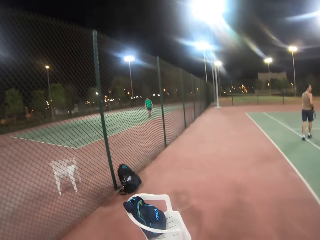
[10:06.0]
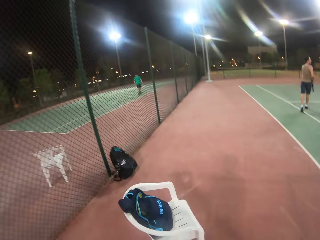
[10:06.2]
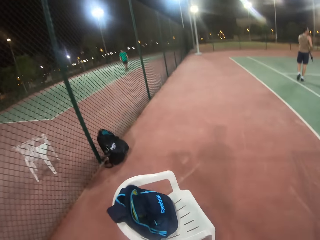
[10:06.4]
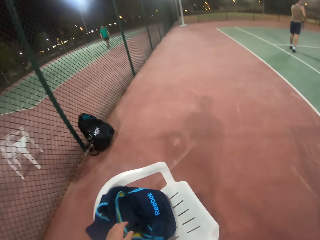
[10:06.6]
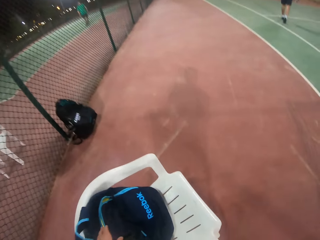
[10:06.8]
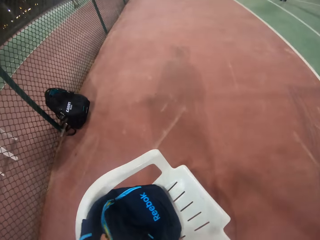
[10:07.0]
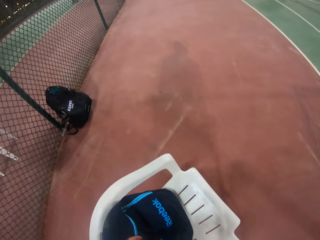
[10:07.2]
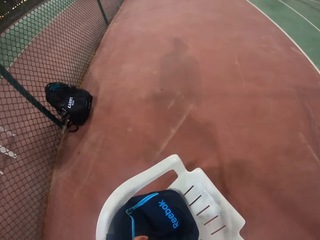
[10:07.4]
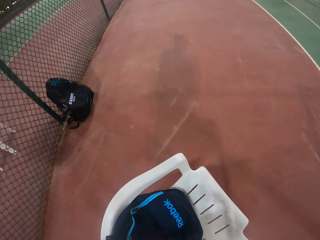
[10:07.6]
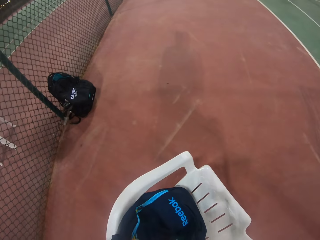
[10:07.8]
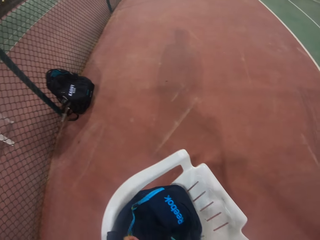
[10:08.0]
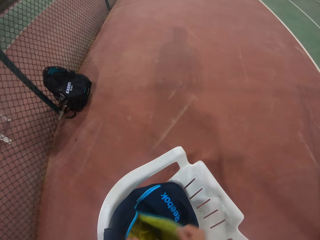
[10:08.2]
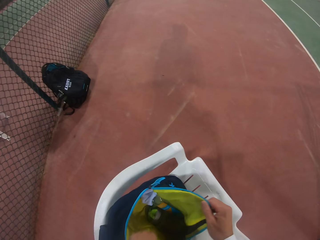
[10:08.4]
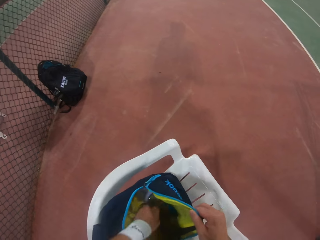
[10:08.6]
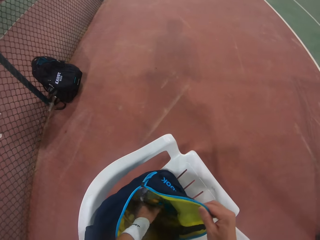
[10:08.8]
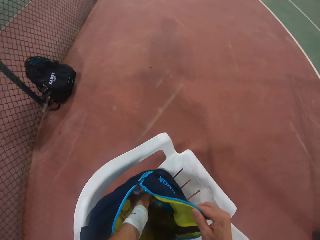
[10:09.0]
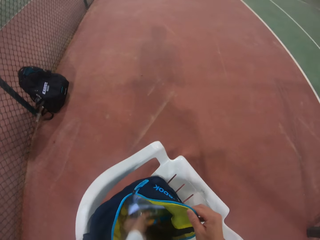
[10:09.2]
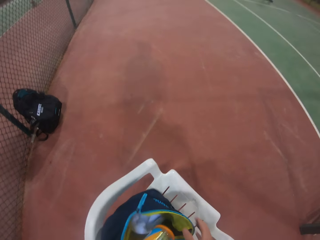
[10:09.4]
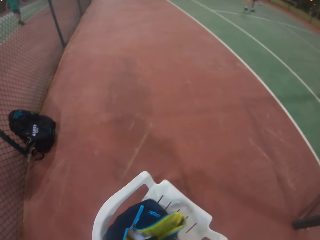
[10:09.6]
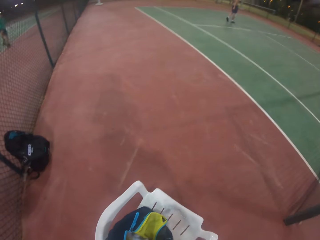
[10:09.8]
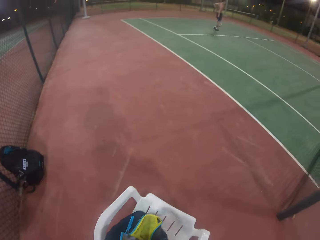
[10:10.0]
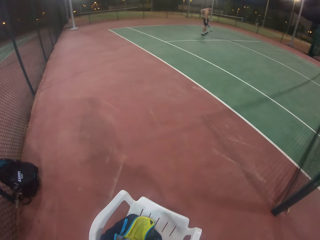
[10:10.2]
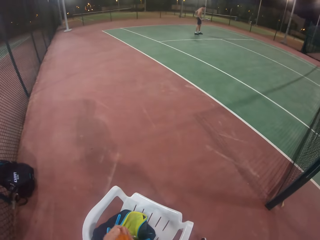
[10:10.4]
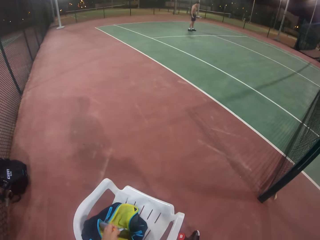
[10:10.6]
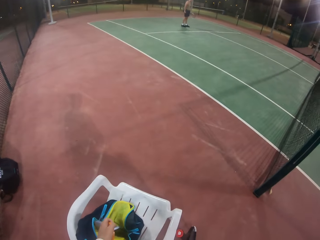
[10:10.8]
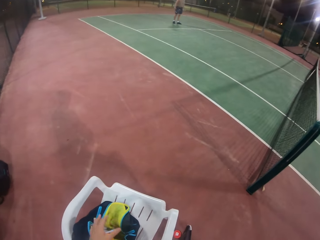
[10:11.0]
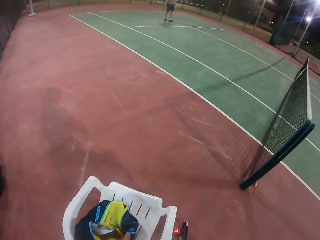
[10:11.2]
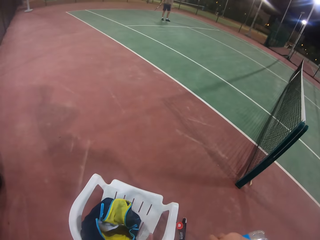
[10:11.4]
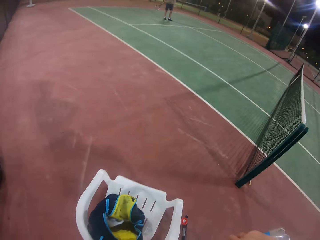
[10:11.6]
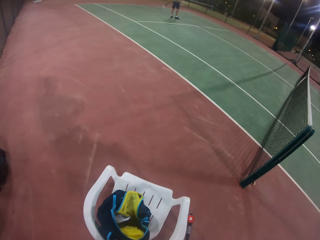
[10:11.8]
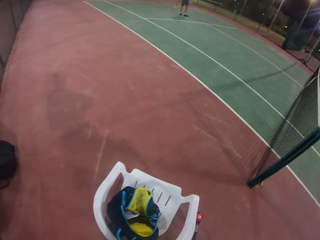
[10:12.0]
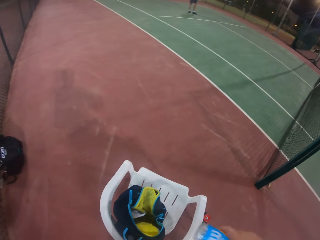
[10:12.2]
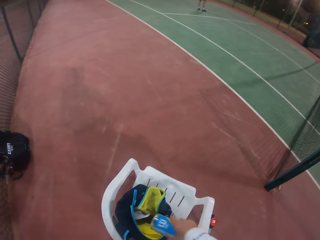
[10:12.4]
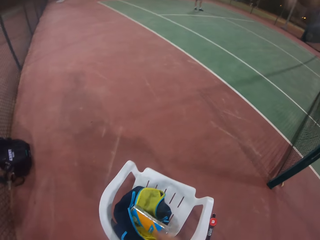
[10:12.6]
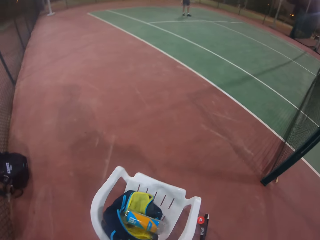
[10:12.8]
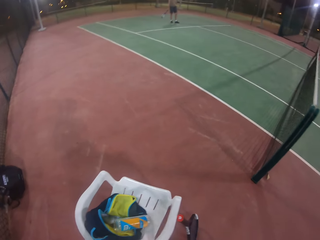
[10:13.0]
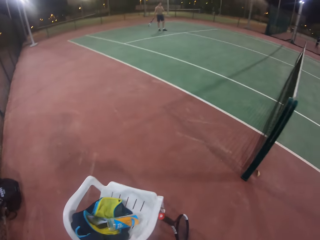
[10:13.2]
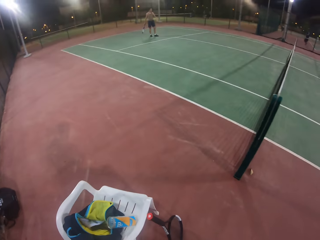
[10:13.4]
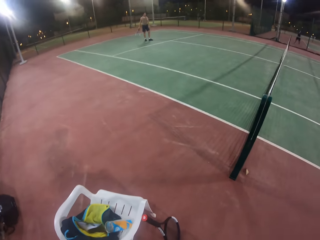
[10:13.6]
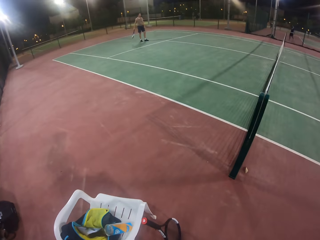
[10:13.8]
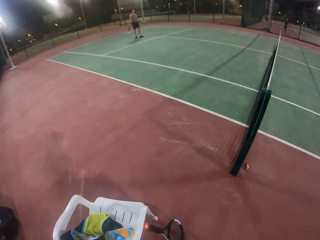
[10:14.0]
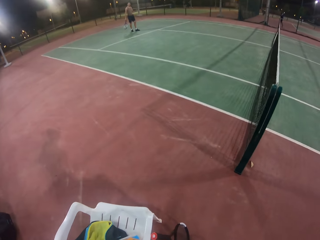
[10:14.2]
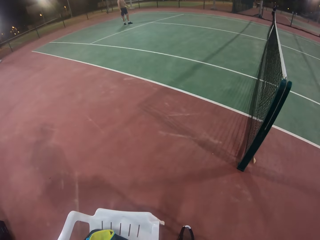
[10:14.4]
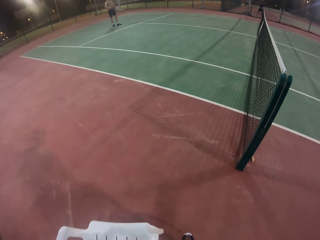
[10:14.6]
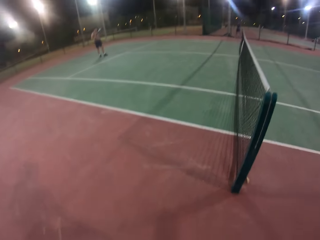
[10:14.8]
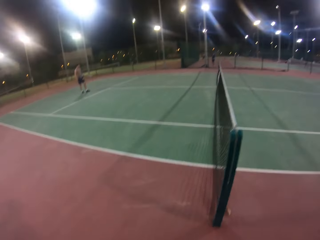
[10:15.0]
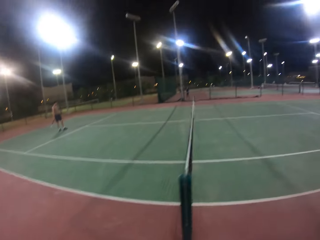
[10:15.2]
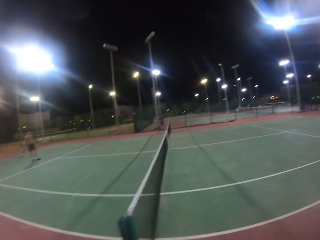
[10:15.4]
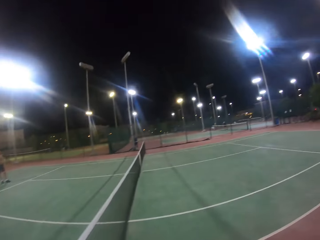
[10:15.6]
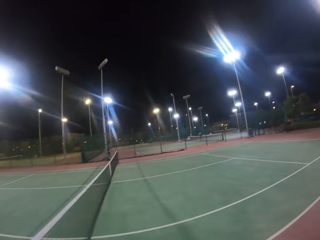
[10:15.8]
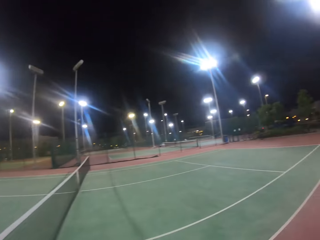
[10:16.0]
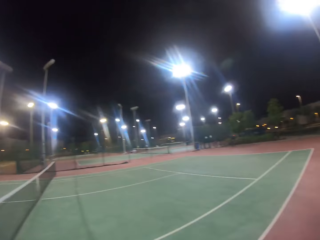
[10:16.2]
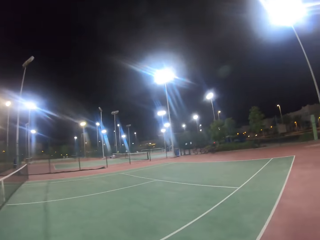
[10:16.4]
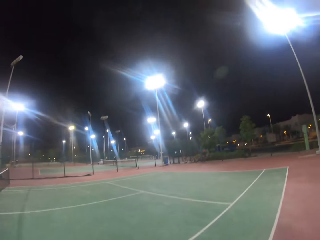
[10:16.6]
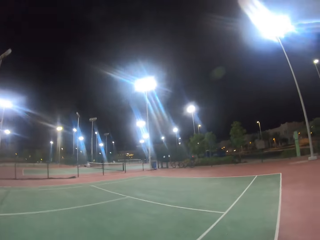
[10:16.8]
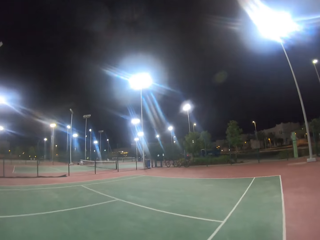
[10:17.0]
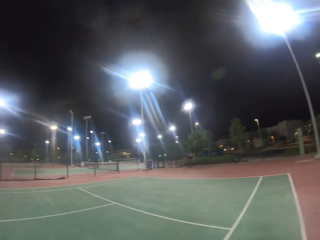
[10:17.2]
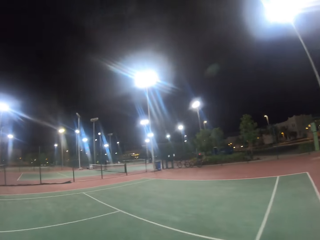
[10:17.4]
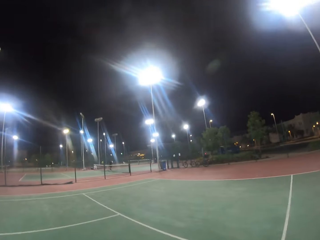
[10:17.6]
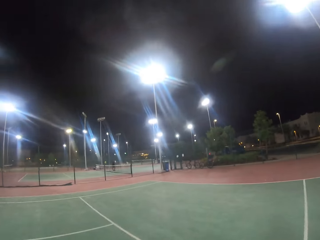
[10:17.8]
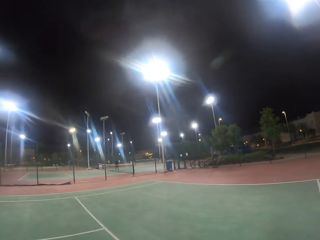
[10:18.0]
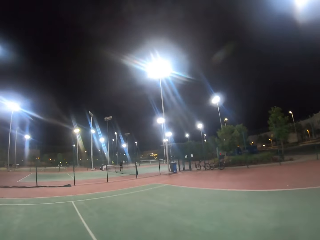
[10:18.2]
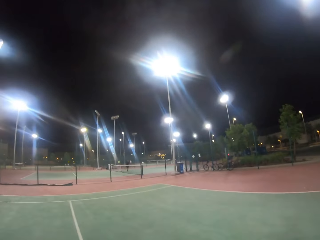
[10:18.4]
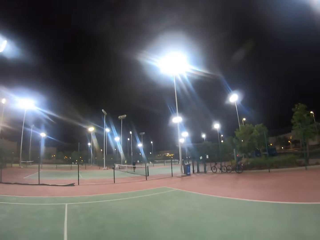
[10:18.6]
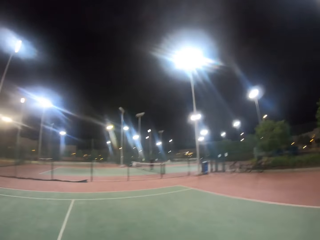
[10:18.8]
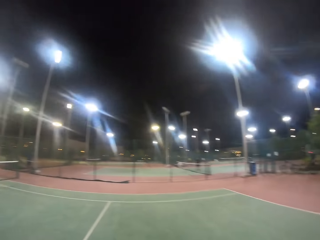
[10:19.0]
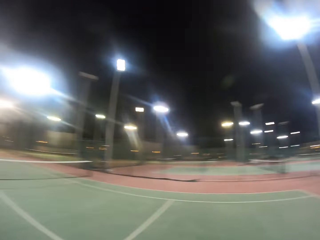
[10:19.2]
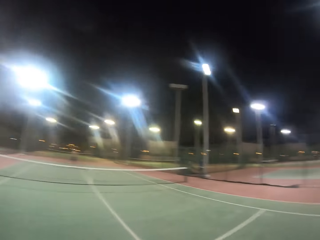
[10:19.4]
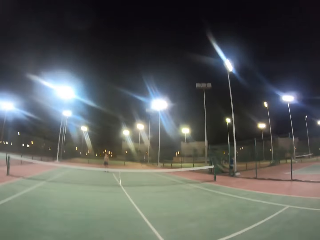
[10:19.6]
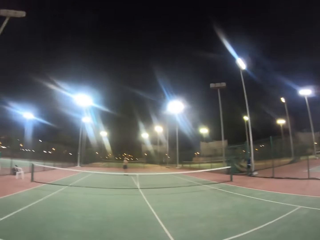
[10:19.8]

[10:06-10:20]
The camera wearer touches the bag on the chair. They pick up a bottle of beverage from the backpack bag and drop the bottle of beverage on the chair. They walk across the tennis or badminton court and look around the badminton court.

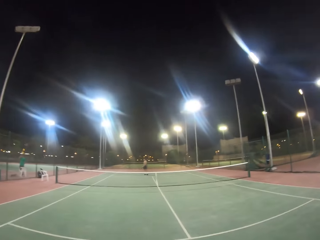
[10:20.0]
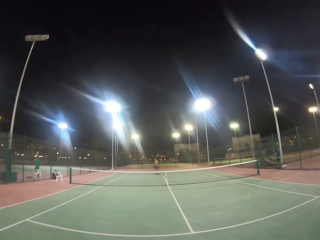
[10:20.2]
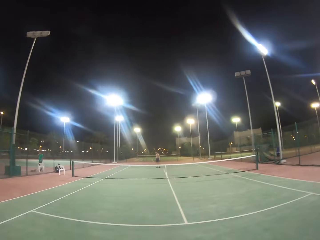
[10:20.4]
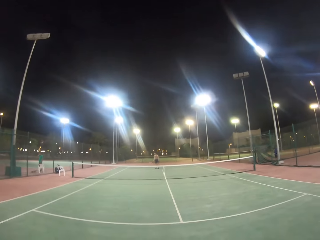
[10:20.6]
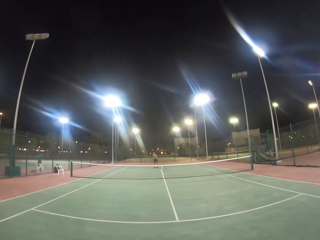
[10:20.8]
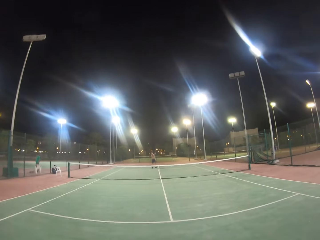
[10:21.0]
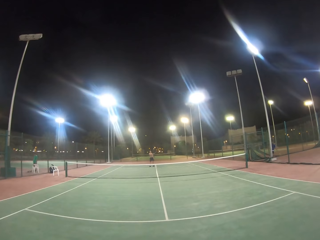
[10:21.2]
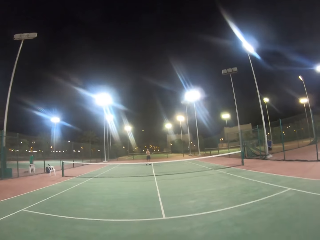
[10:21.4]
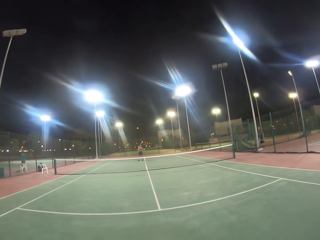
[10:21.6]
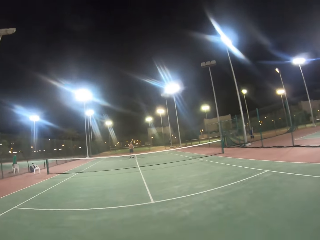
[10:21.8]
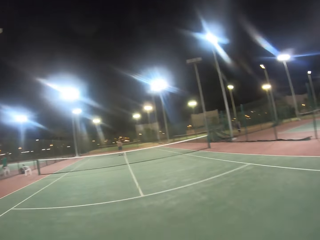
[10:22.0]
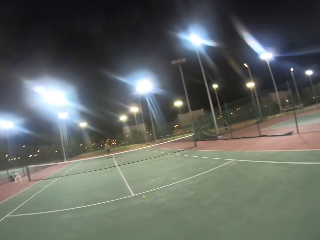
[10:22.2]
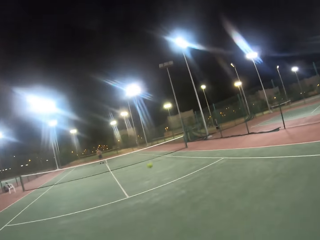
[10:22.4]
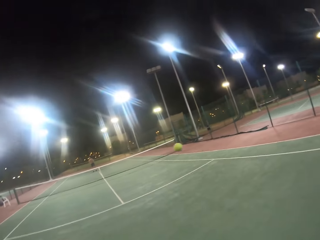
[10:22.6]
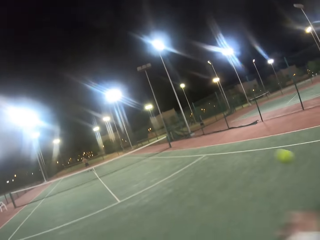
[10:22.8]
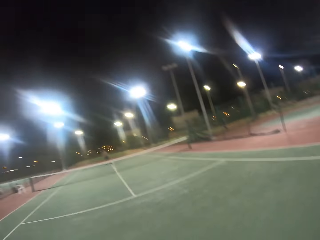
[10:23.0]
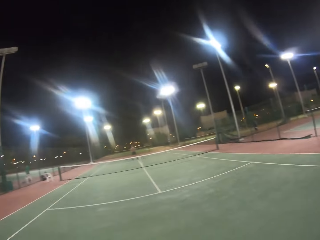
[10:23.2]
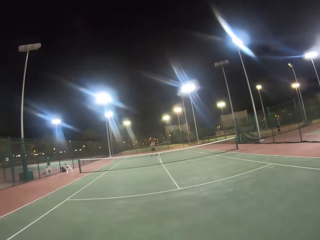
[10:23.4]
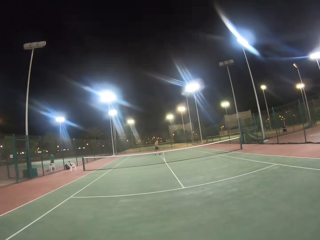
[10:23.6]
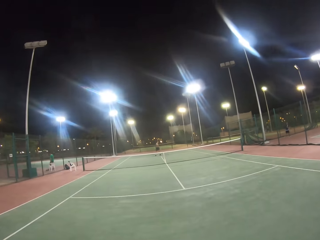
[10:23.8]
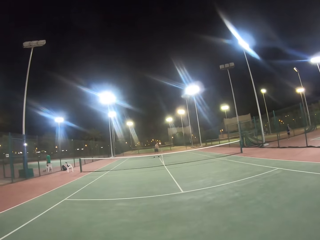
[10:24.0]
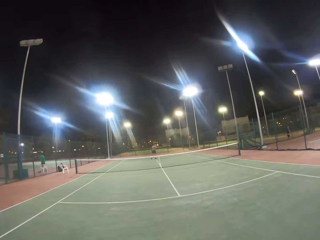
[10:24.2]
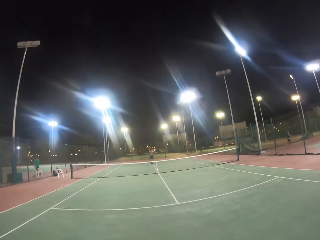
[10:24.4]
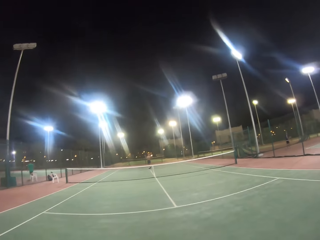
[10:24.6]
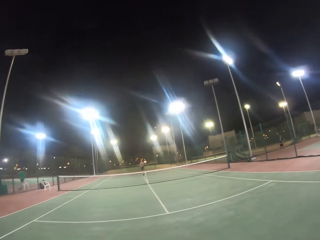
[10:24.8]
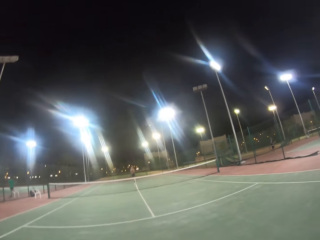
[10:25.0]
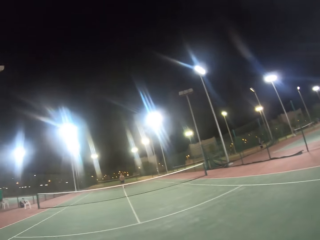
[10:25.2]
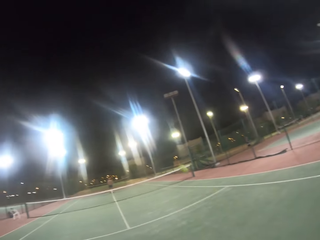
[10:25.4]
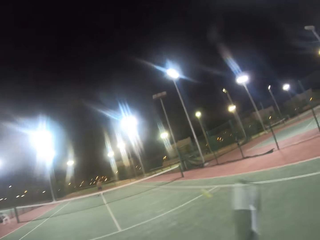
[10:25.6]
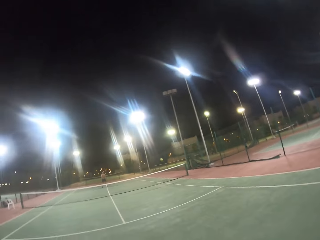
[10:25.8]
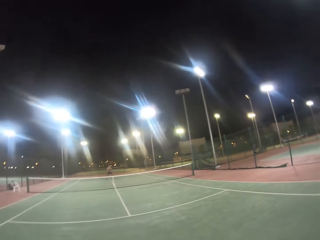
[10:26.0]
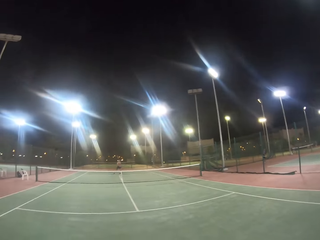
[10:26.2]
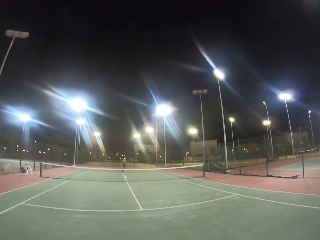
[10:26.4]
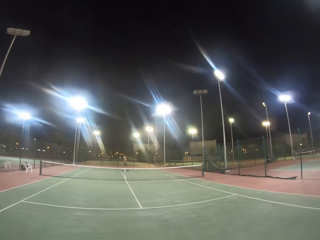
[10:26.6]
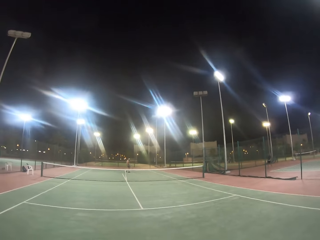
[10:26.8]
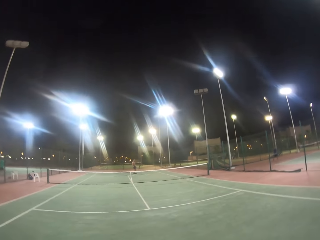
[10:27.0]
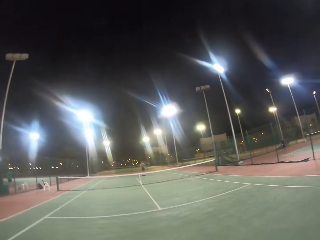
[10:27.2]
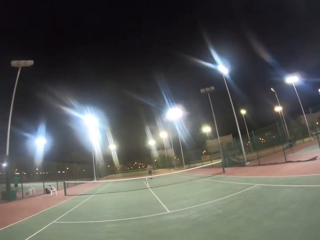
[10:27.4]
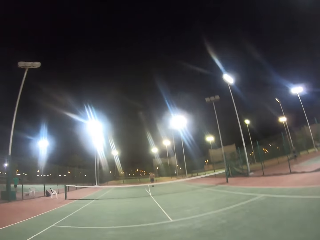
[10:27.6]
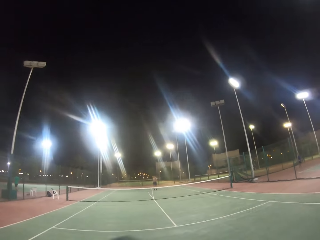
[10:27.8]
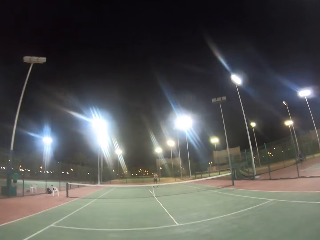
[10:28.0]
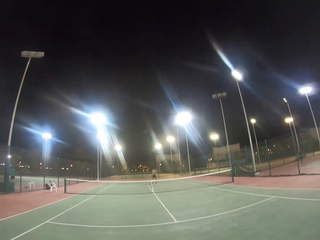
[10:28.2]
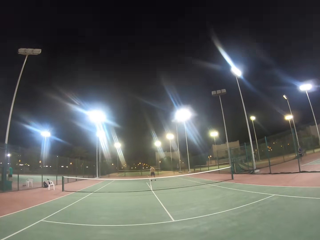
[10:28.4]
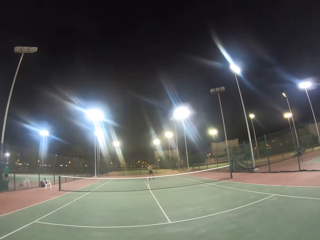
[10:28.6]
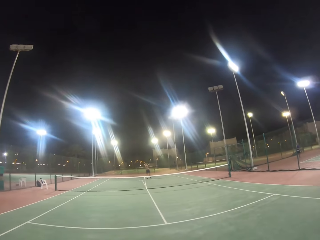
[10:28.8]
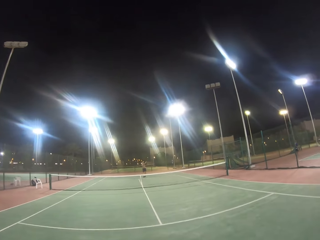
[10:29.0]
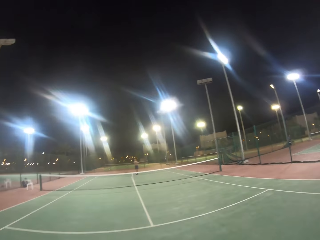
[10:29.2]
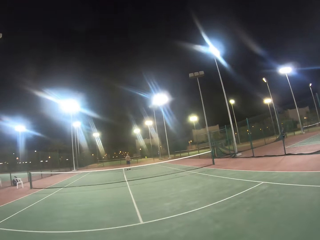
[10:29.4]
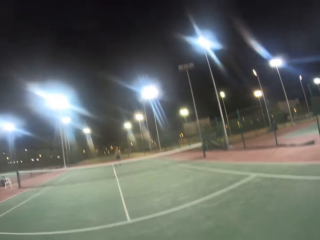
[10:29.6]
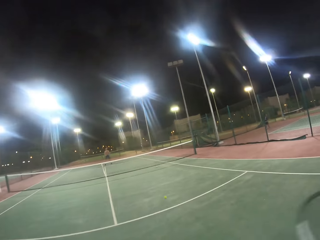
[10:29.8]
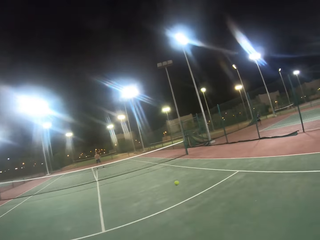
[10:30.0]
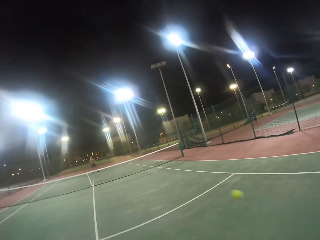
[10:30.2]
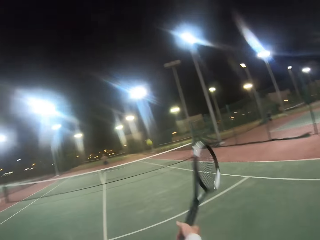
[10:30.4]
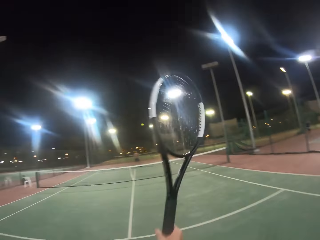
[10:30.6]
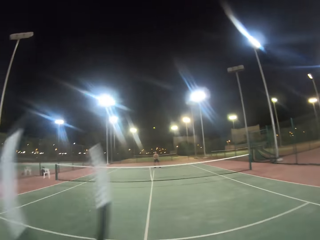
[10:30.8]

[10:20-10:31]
A man hits the ball with the racket. The camera wearer hits the ball with the racket. They play tennis ball with the man. The man hits the ball with the racket. The camera wearer hits the ball with the racket. The man hits the ball with the racket.
